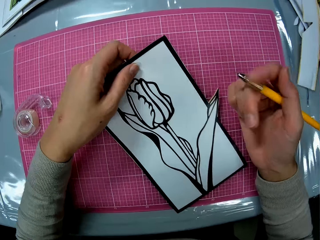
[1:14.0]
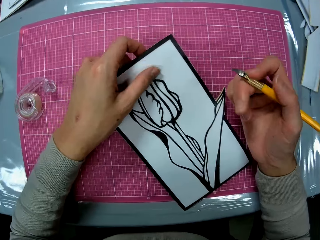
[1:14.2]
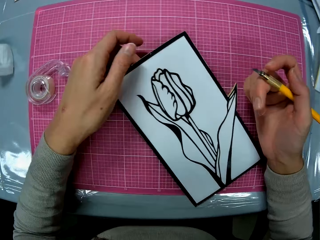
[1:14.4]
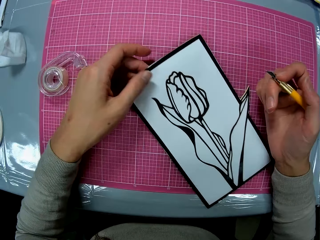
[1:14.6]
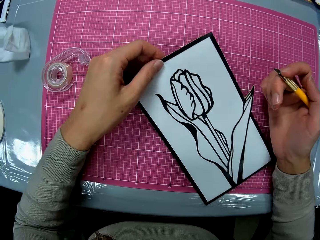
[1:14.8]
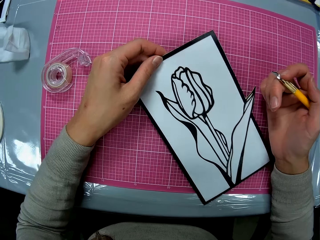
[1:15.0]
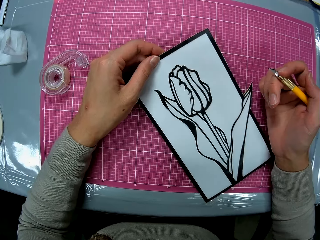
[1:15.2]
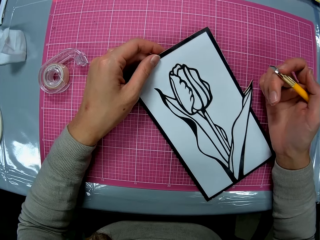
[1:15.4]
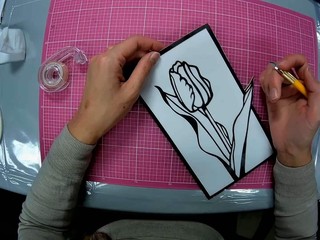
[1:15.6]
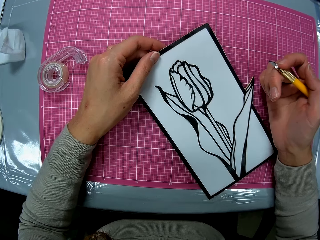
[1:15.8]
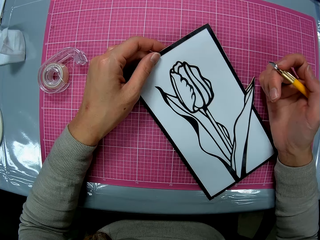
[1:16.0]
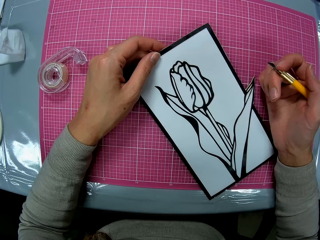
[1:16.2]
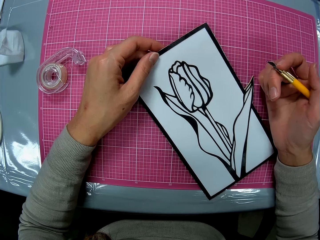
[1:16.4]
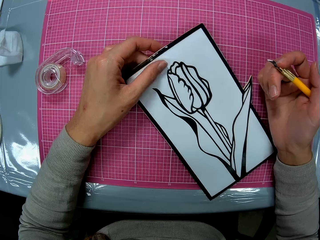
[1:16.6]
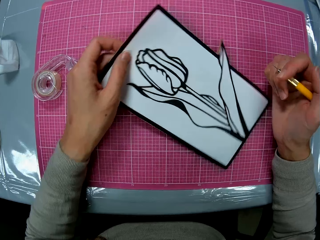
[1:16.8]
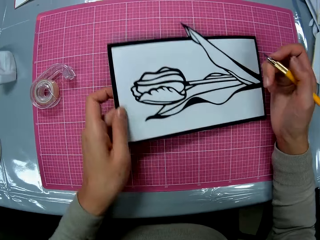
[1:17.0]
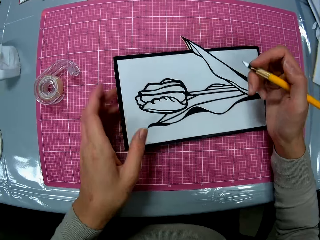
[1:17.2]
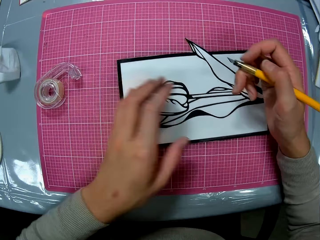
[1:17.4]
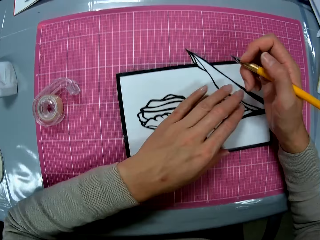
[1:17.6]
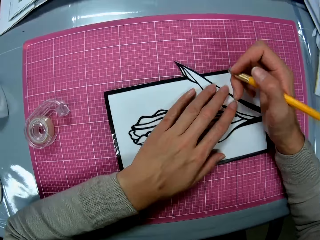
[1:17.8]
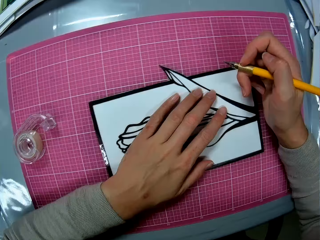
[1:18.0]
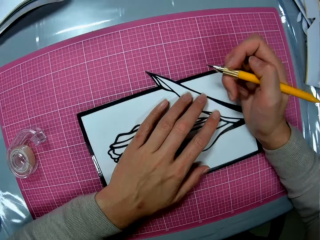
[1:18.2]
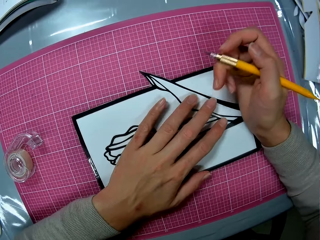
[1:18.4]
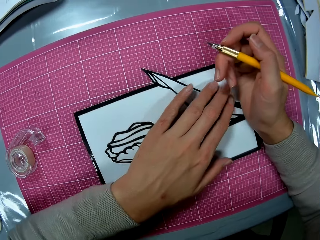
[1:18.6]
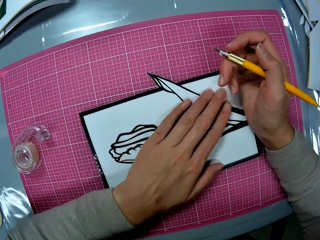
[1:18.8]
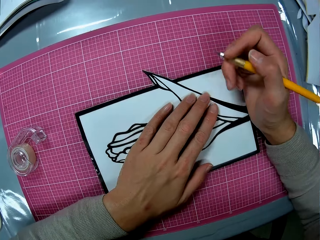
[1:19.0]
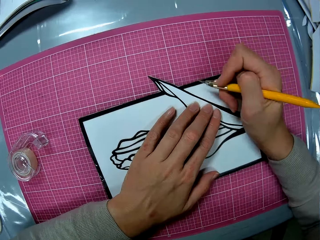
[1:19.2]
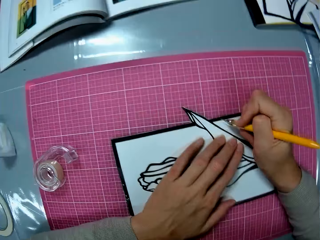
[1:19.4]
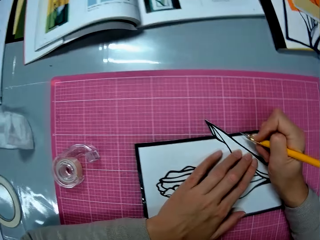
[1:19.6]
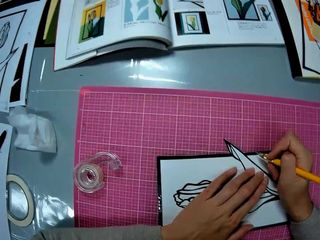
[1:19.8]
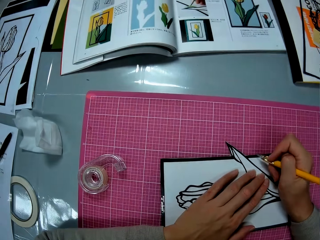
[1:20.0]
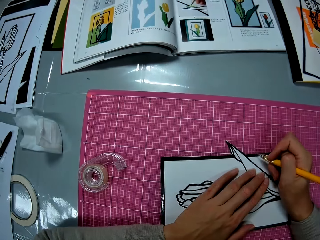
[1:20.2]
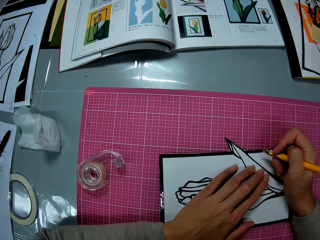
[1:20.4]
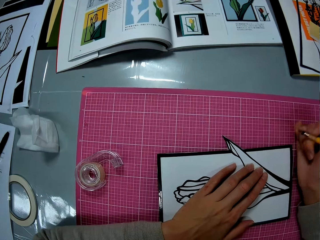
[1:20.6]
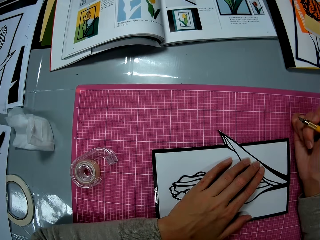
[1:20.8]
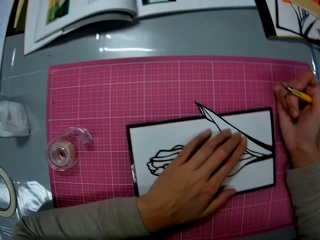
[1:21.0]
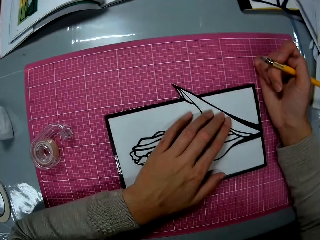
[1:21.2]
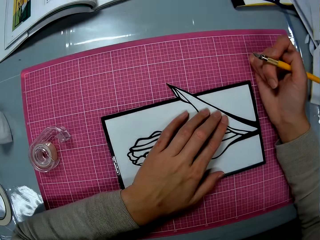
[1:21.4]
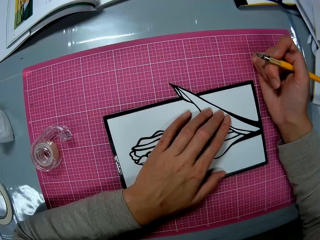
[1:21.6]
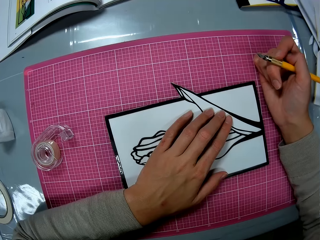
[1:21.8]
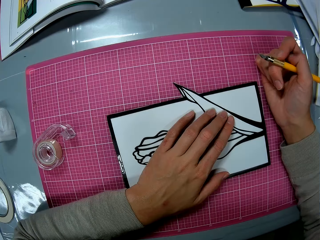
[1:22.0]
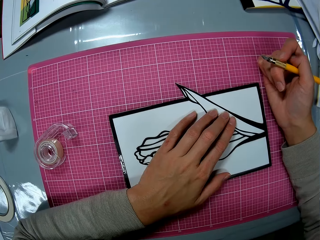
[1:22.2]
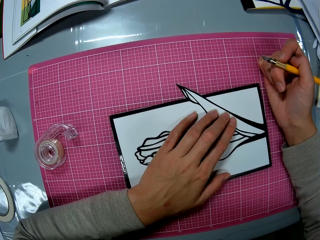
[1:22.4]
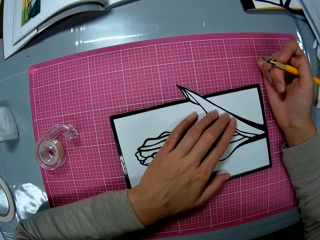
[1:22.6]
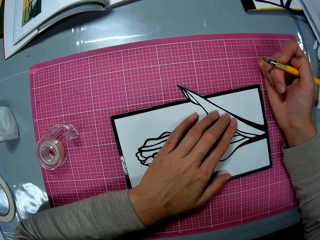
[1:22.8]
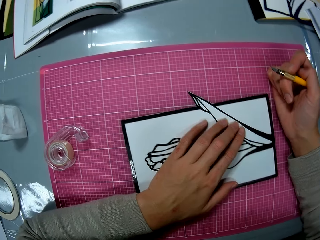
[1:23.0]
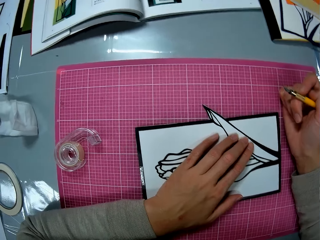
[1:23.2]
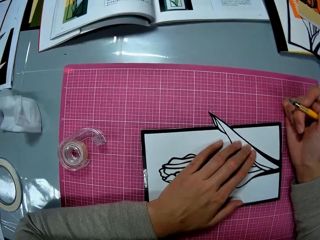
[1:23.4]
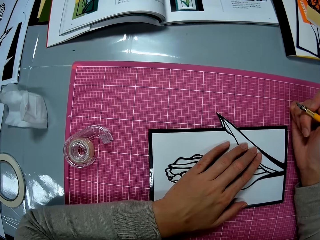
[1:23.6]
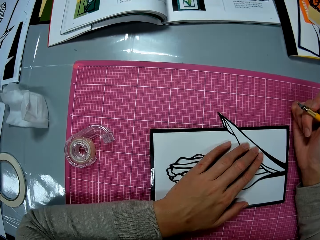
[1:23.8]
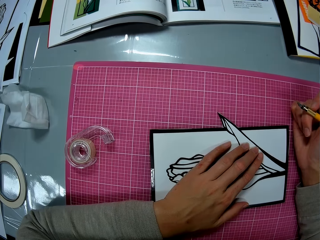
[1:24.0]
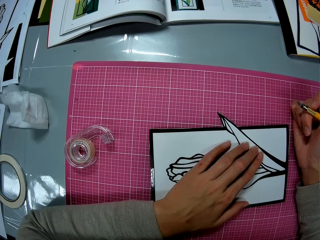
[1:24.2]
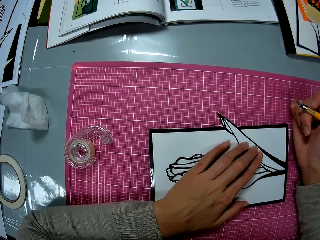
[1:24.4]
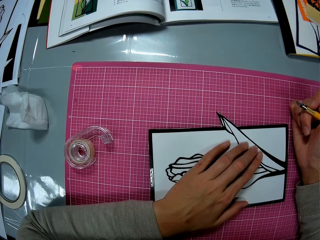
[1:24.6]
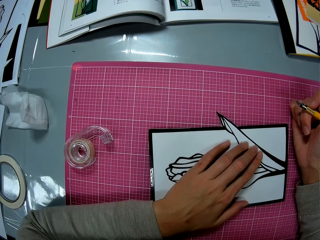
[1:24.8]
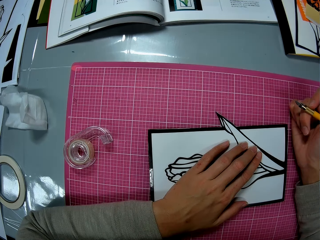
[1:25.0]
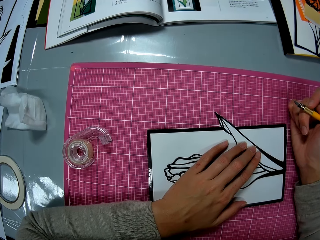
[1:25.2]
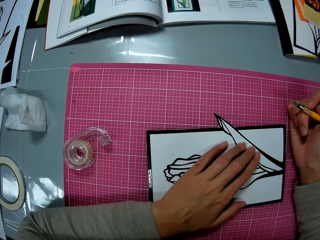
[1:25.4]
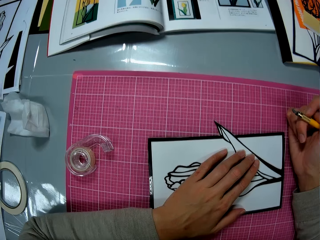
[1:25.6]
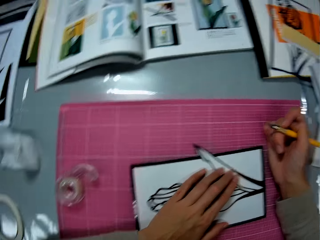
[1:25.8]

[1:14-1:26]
The camera wearer lays the papercraft on the cutting mat. She rotates the drawing paper. She puts her left hand on the papercraft.

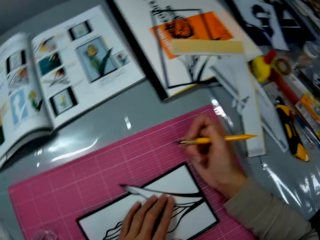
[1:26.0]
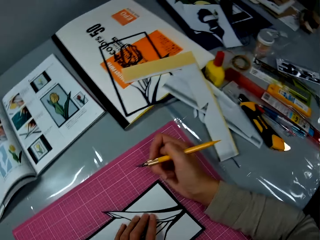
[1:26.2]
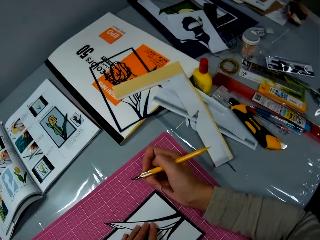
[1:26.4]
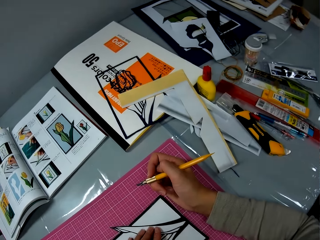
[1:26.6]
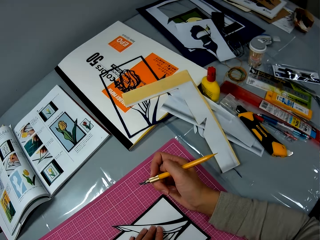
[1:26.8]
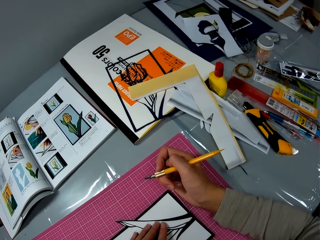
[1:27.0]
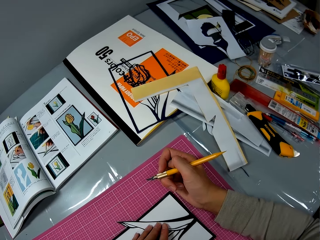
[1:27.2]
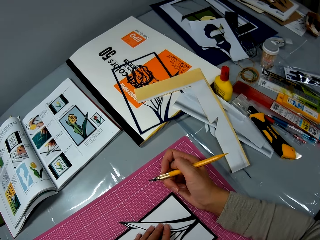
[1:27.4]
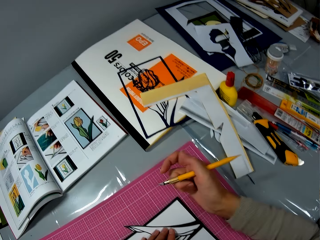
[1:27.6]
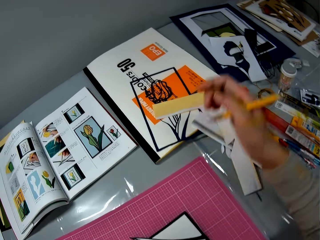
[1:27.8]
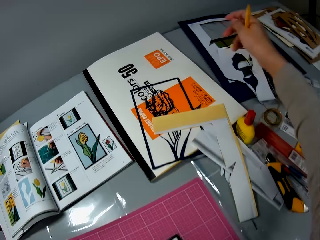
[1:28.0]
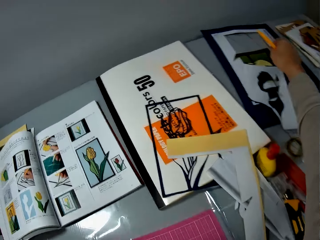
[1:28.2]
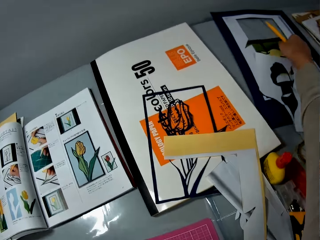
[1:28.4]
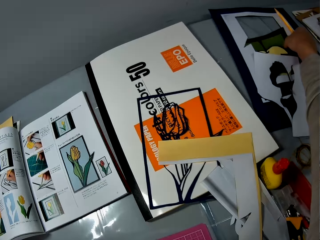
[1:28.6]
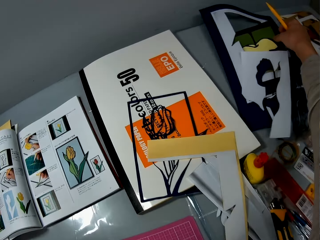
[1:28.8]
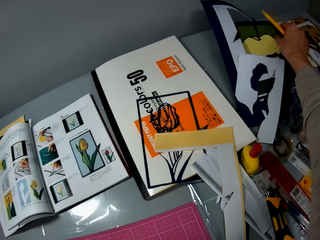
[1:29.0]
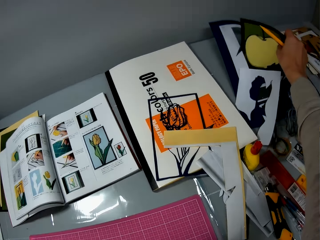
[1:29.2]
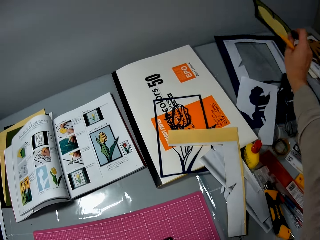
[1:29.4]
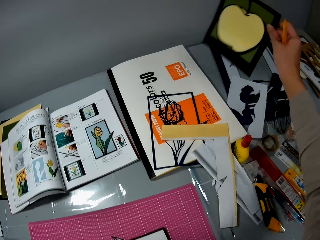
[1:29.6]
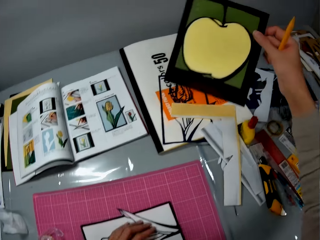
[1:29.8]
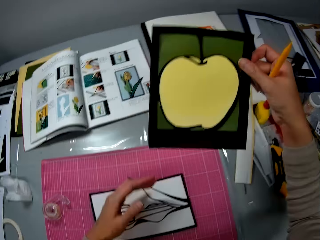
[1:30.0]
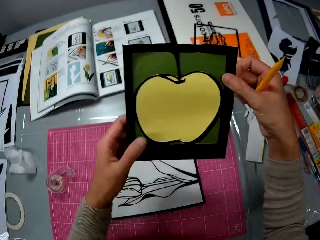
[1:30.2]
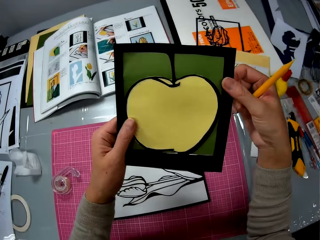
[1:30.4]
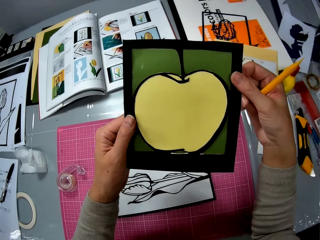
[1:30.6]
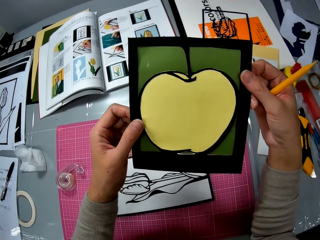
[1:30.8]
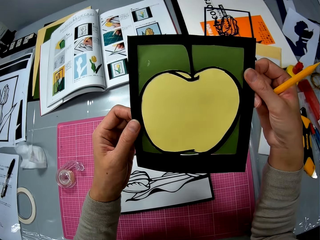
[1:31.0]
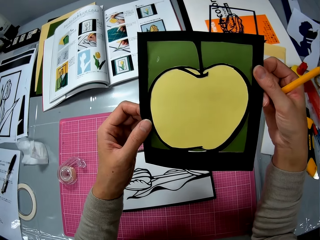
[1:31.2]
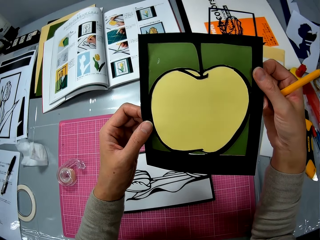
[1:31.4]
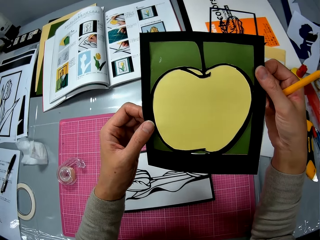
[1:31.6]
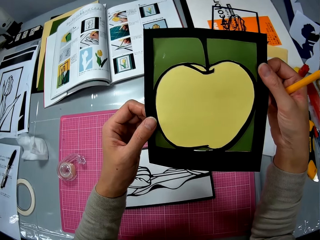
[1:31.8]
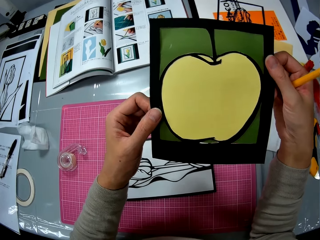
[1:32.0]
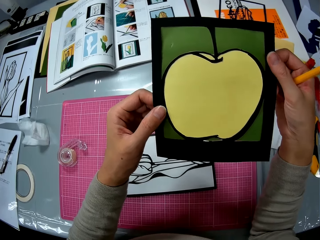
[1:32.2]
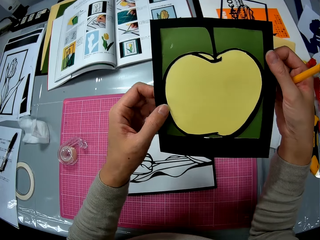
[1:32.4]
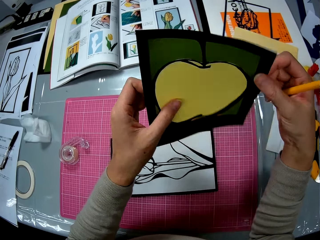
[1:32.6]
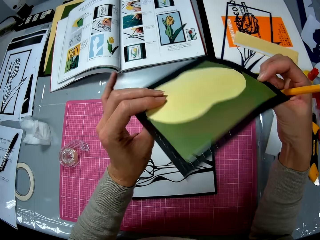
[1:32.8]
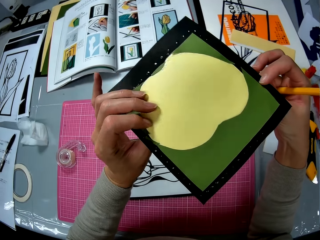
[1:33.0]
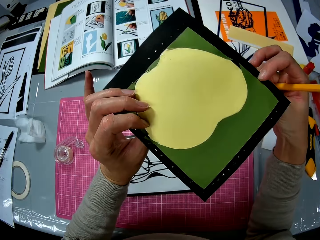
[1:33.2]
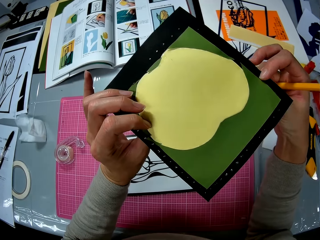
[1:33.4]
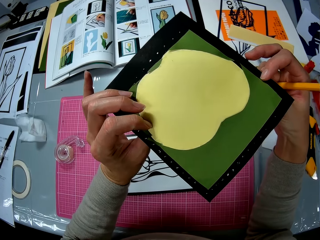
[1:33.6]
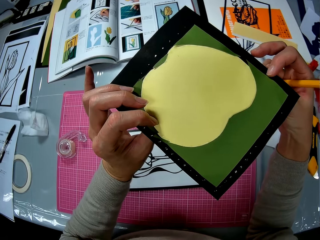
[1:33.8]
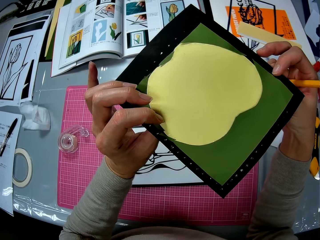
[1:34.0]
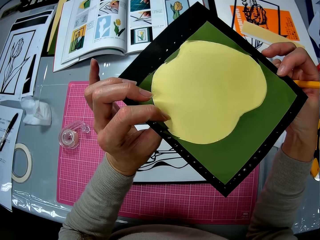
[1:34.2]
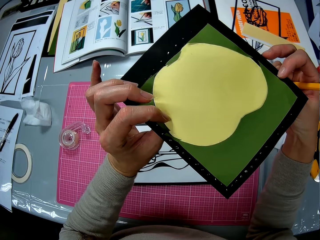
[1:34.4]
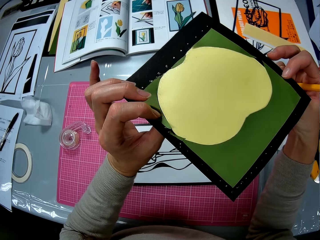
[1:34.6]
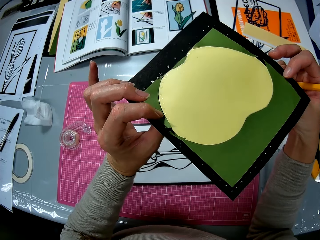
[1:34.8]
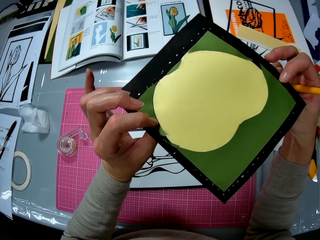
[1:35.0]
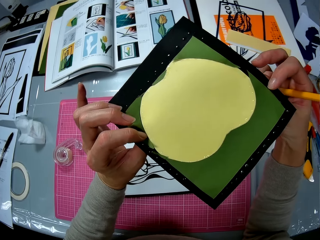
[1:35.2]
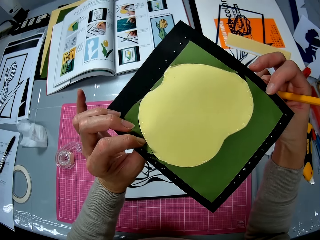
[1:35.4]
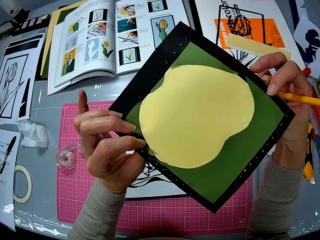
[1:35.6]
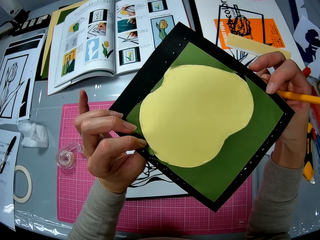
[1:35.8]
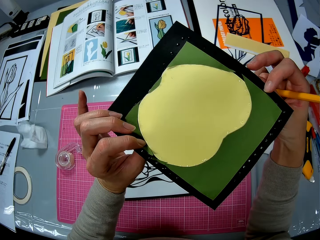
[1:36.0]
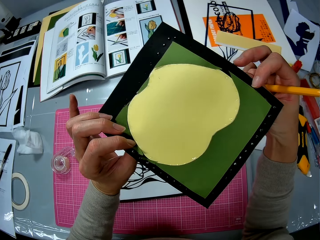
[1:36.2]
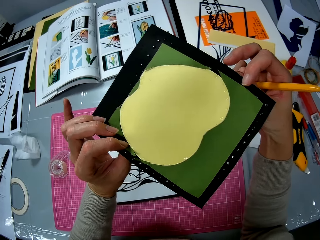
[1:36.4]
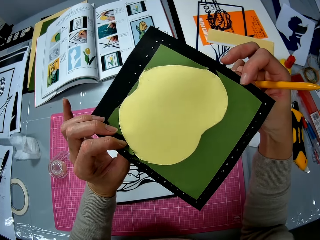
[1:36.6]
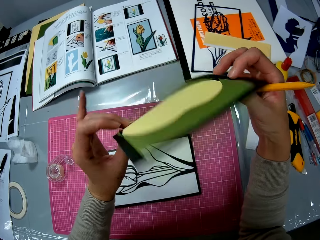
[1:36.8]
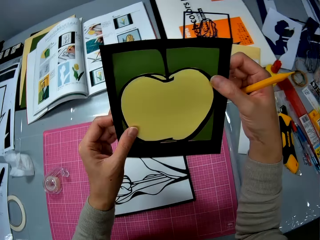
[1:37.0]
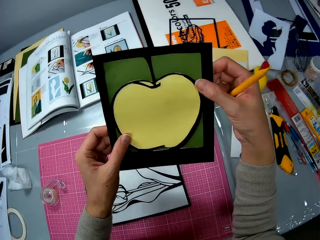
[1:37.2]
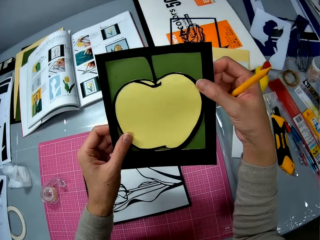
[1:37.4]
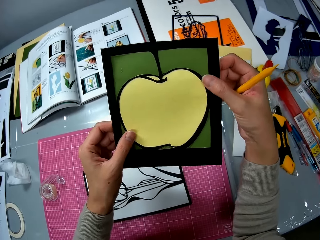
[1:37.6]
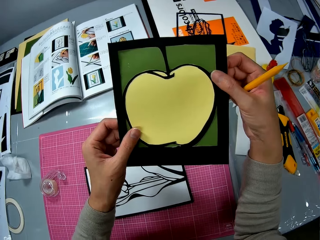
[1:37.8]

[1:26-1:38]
The camera wearer picks up an apple papercraft or drawing paper with her right hand at the far end of the table close to the wall. She holds the apple papercraft with both hands and checks the apple papercraft. She flips the drawing paper.
